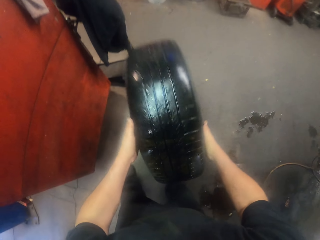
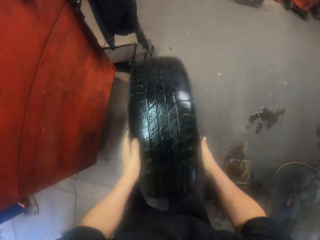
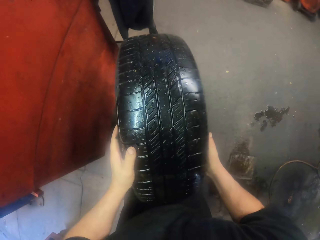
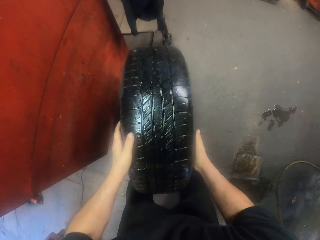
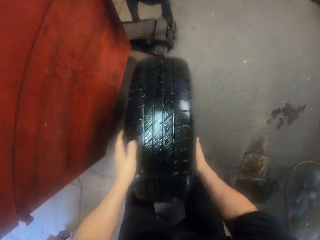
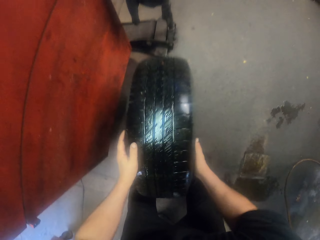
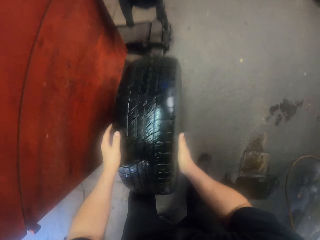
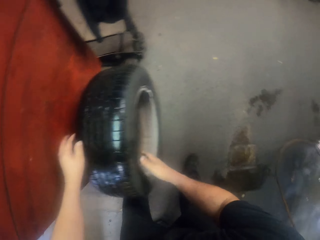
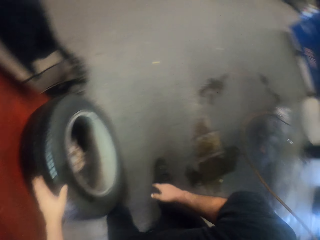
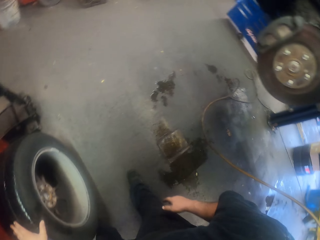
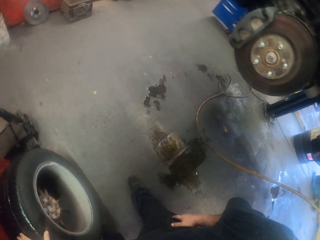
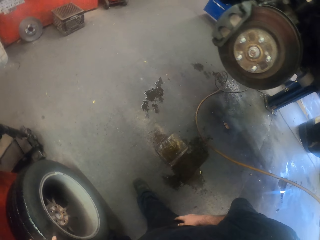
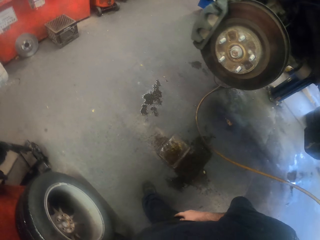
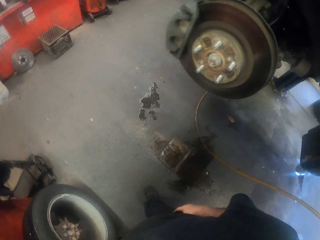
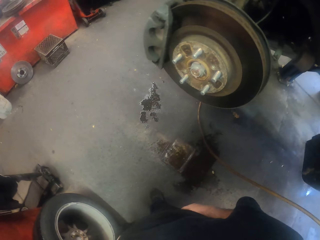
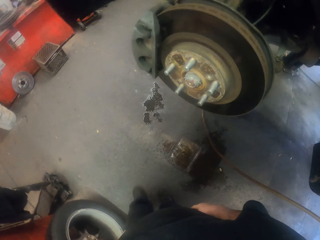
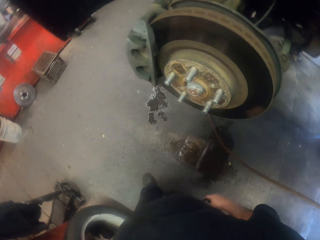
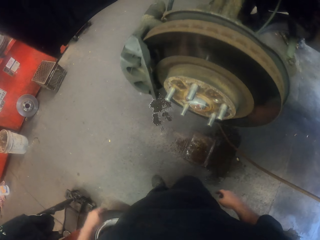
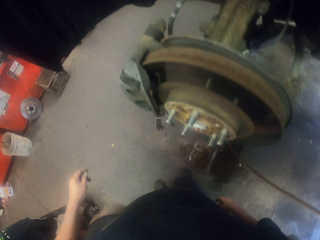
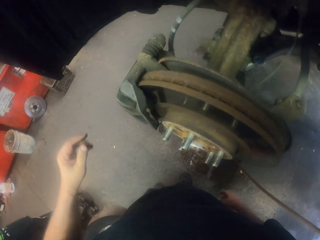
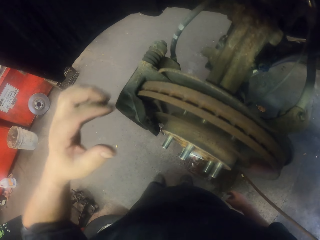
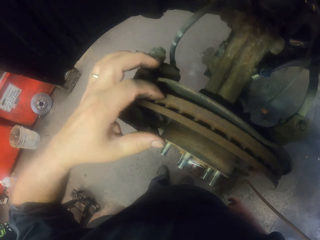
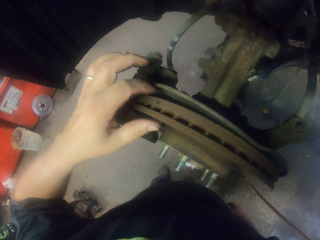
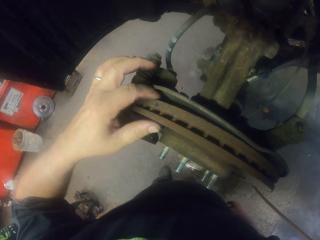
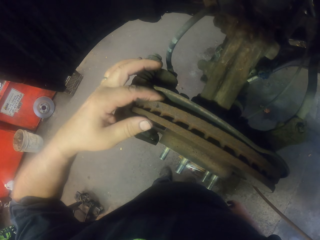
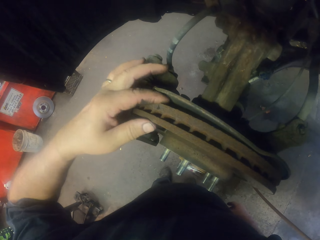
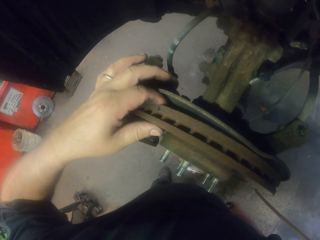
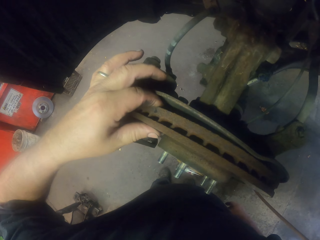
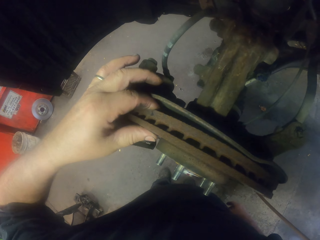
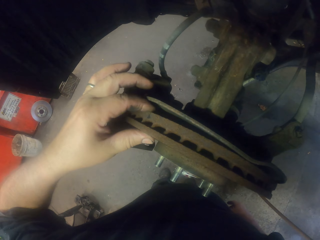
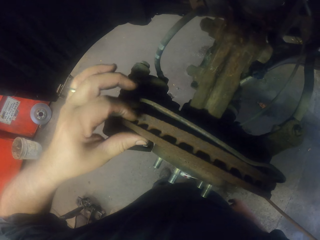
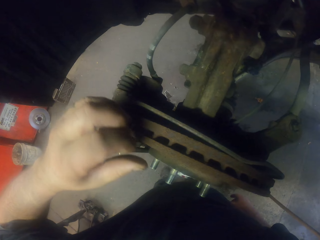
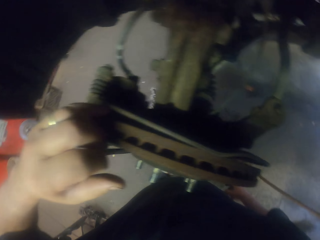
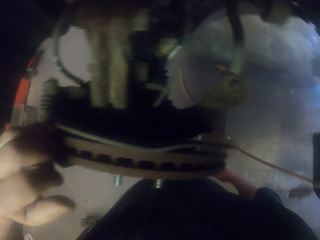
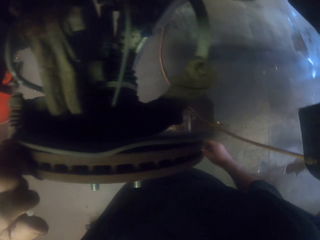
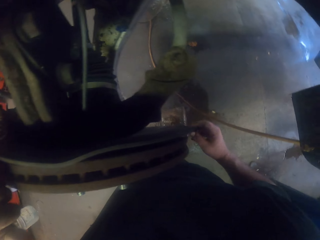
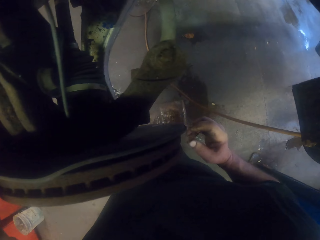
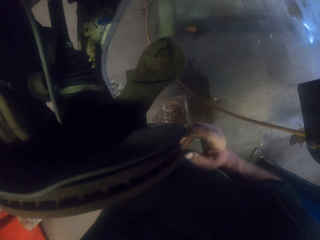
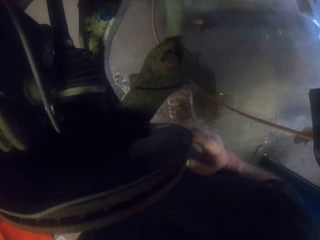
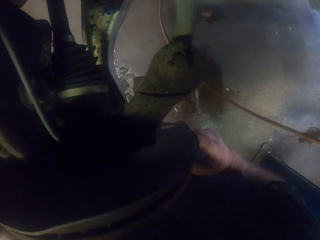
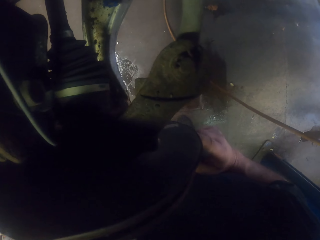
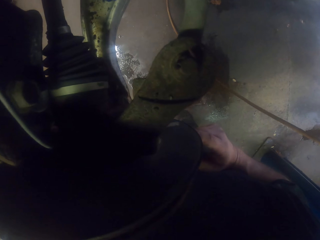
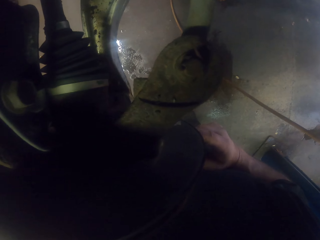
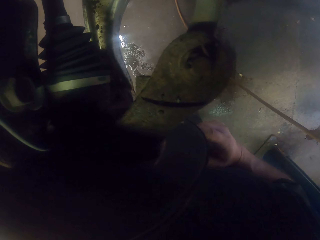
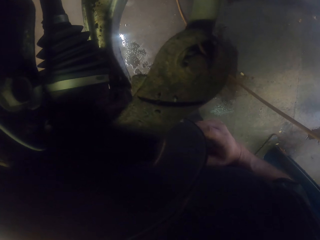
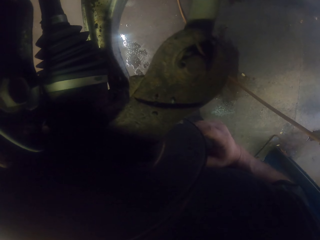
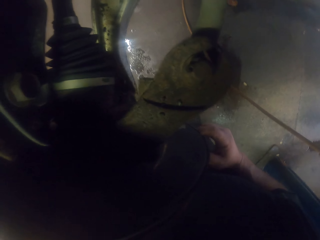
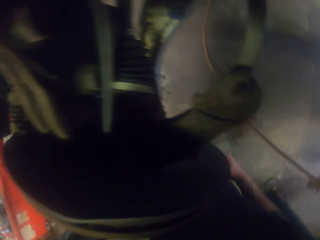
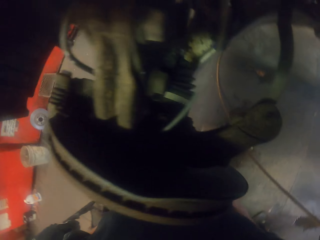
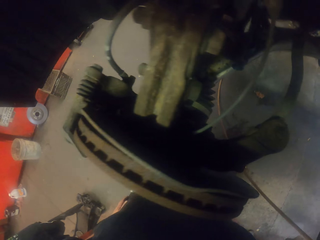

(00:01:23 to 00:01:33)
The camera wearer bounces a car tyre on the floor. They turn to the side. They walk. They put a finger in the wheel disc. They hold a tyre metal. They turn to the side.

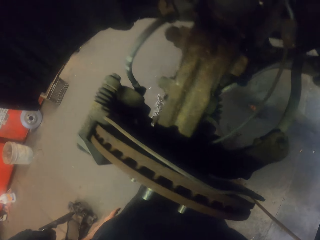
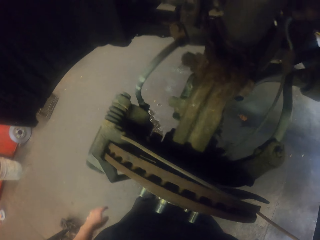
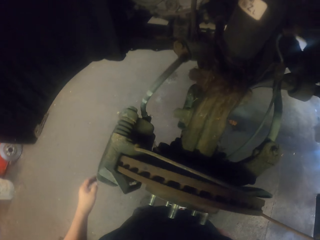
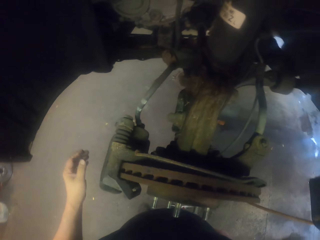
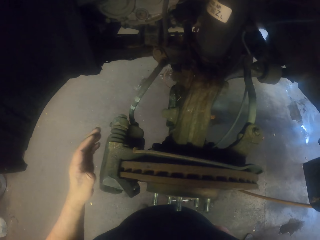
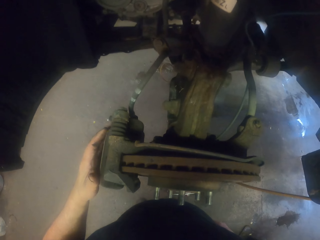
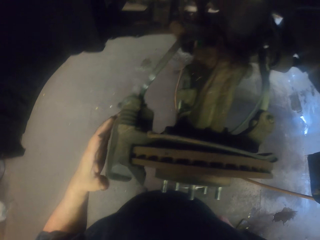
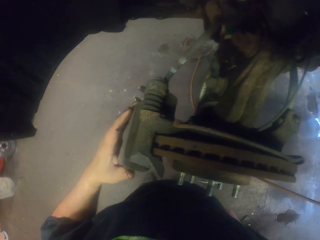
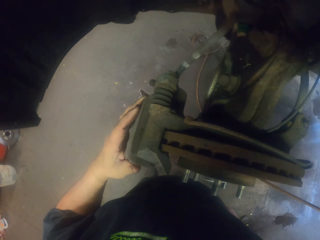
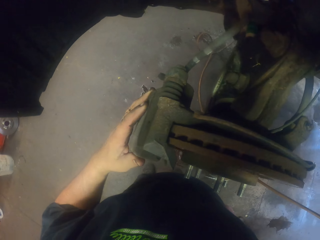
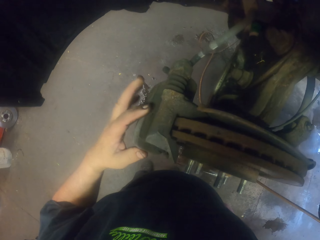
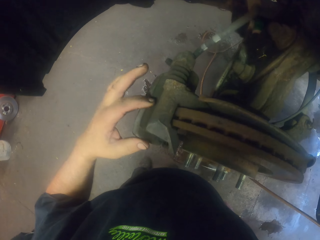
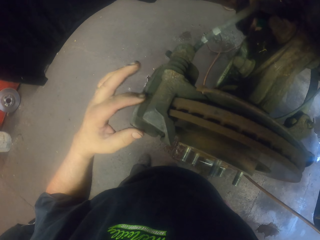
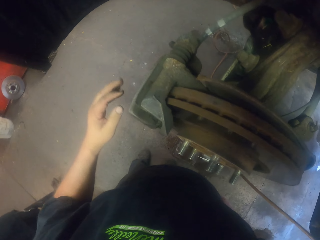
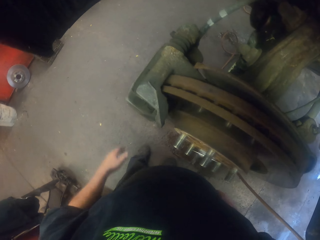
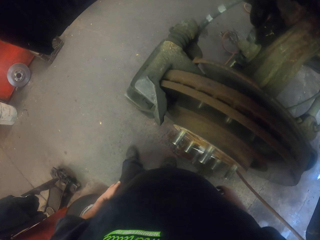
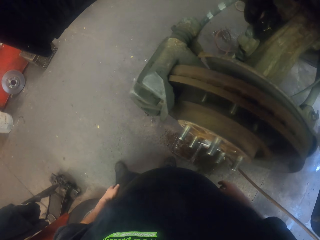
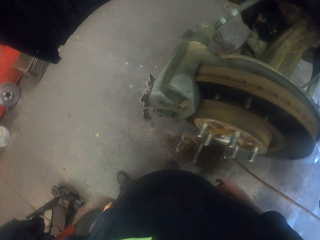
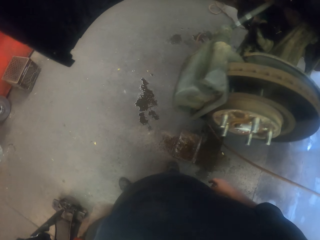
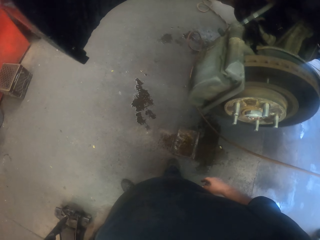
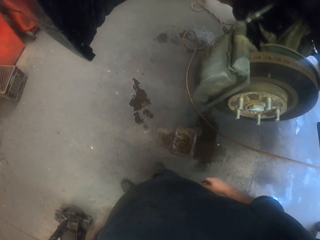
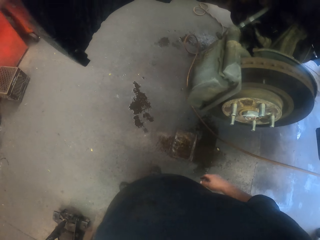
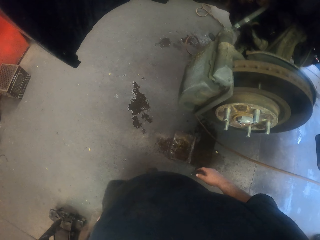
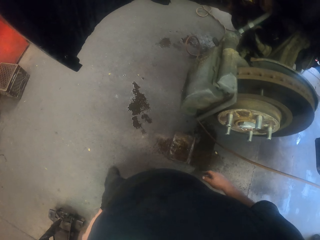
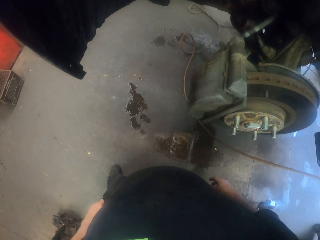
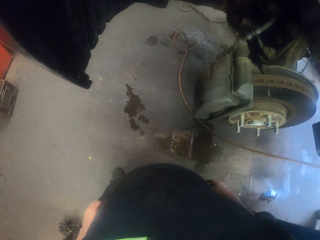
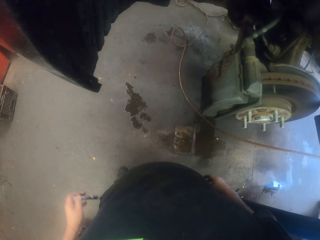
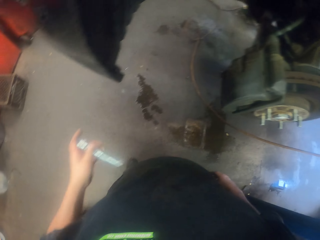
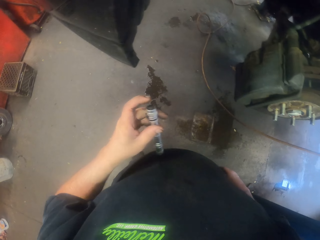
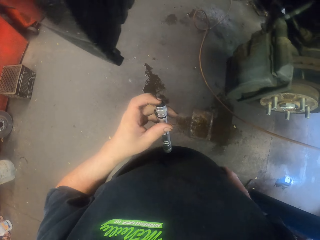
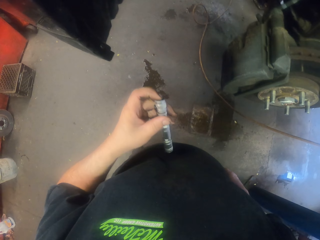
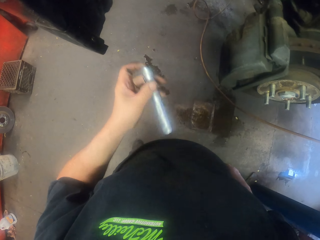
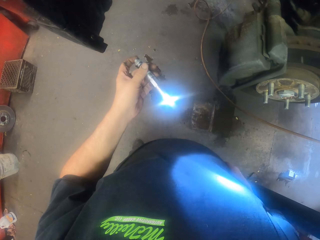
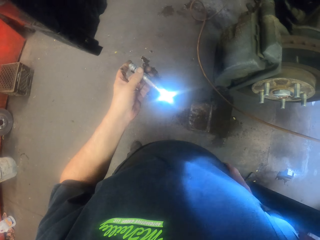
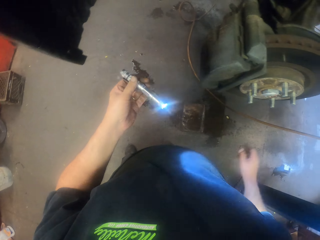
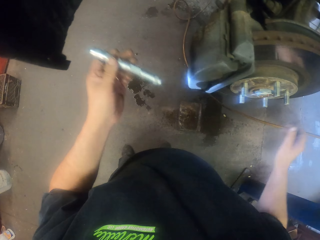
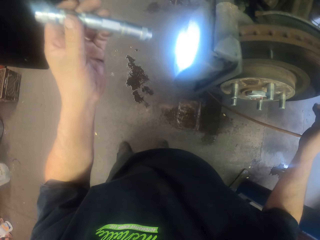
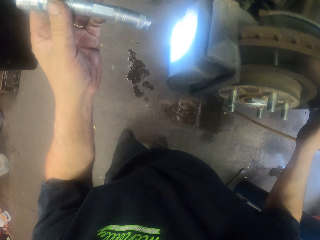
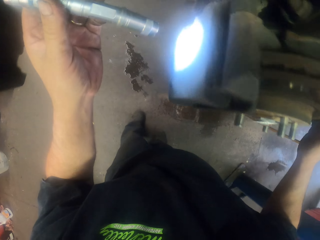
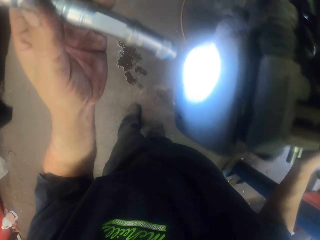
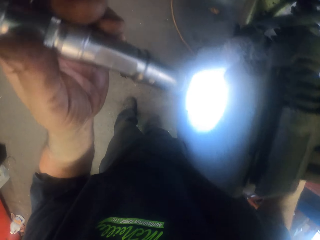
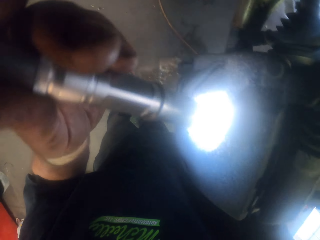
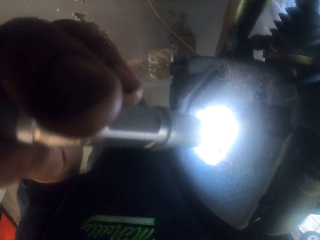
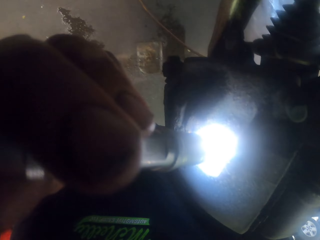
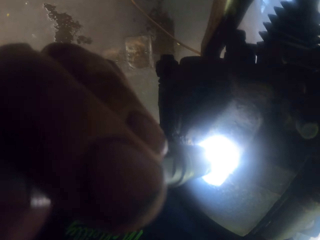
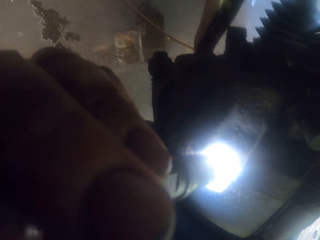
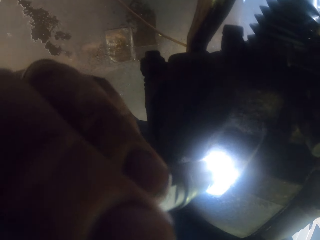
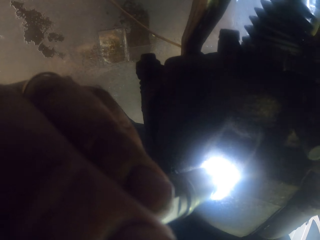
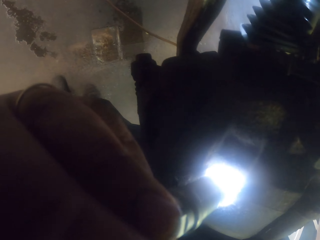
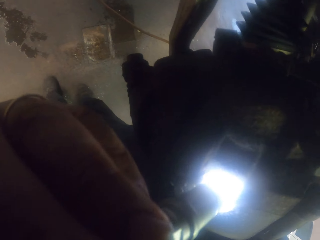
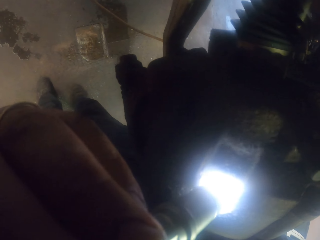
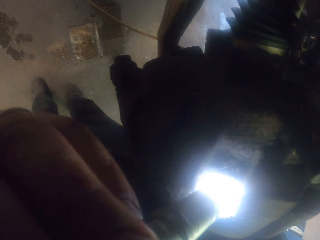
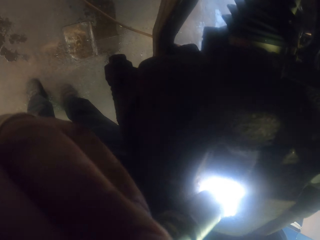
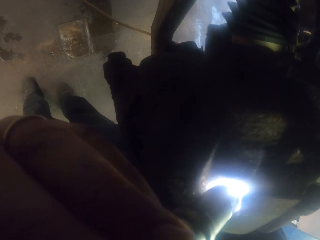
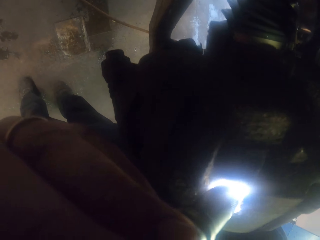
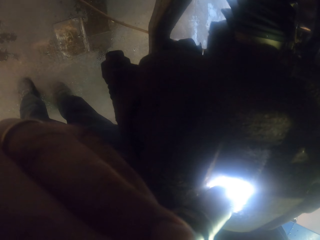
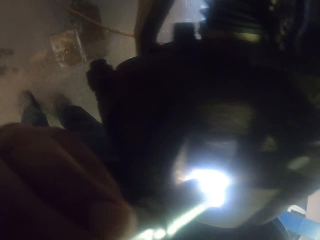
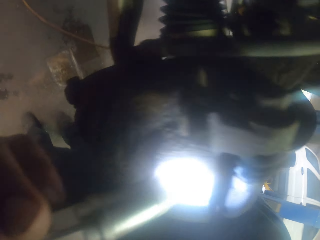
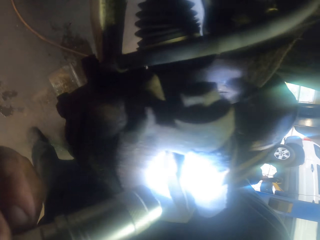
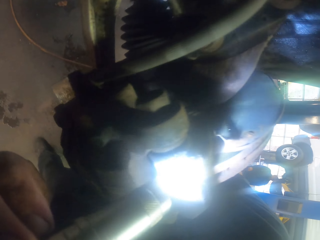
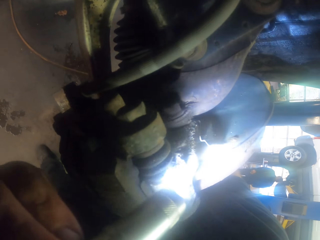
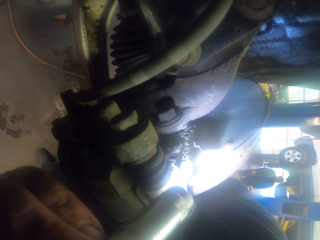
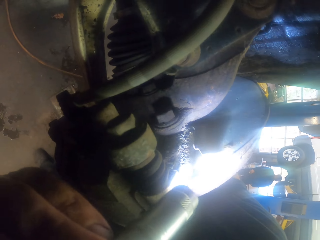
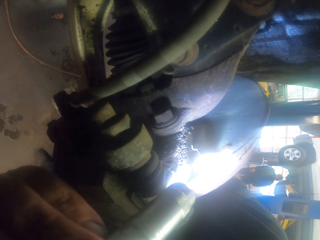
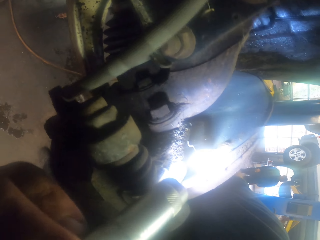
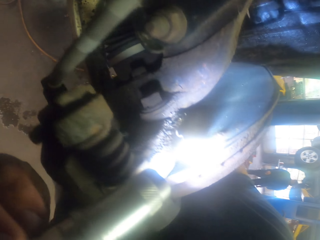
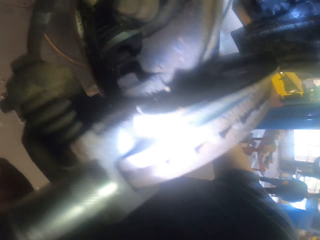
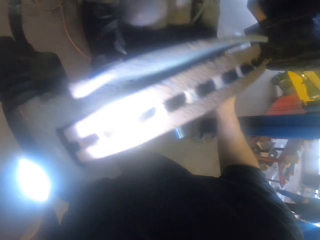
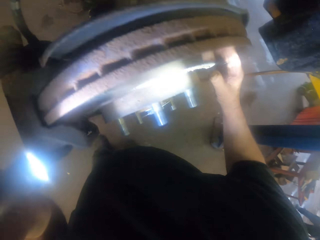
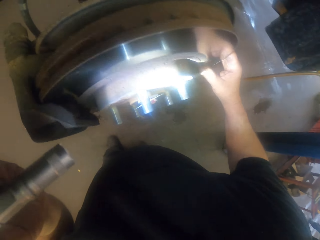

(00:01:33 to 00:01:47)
The camera wearer touches the caliper housing. They turn to the side. They remove a torch from the pocket. They turn on the torch. They hold the torch. They look at the housing caliper with the torch. They turn to the side. They look at the wheel disc with the torch.
